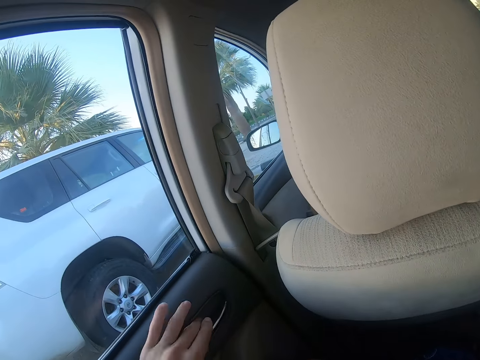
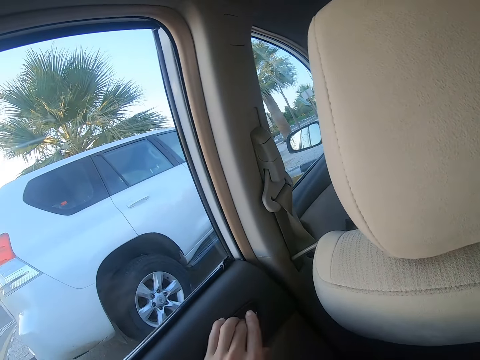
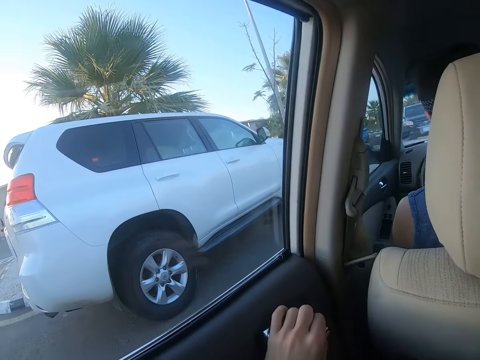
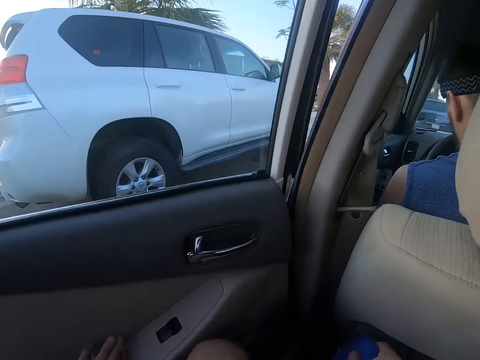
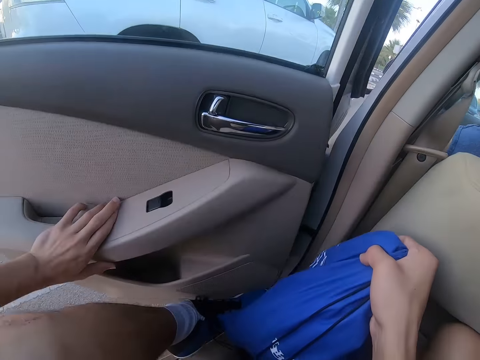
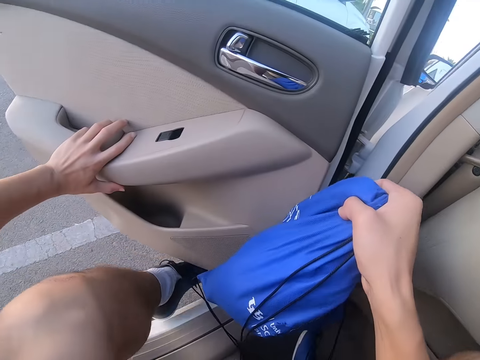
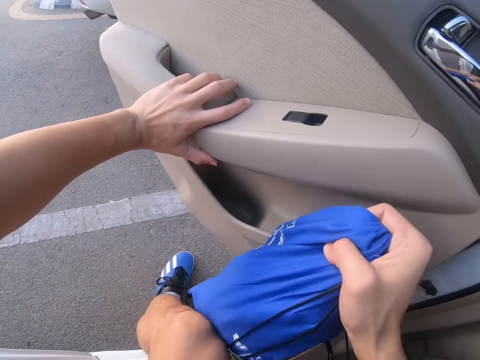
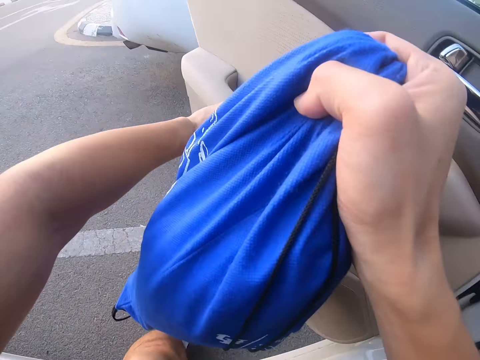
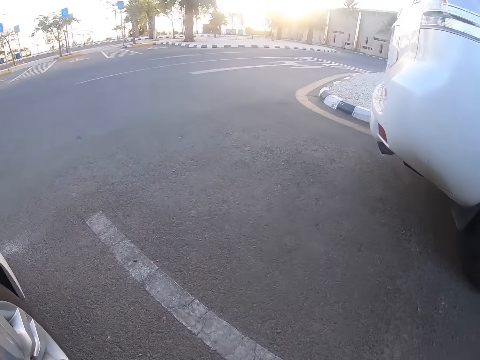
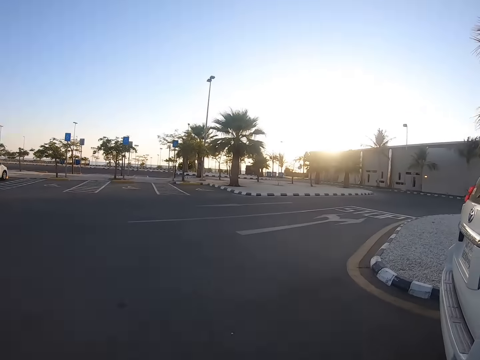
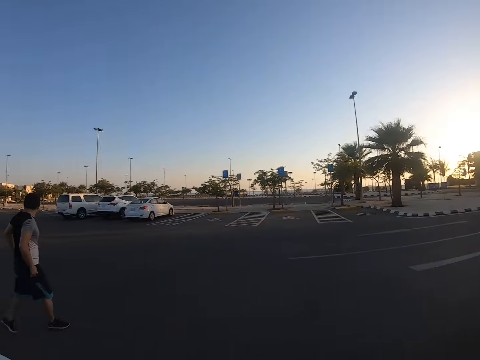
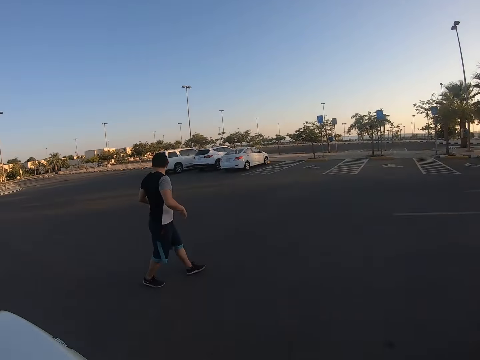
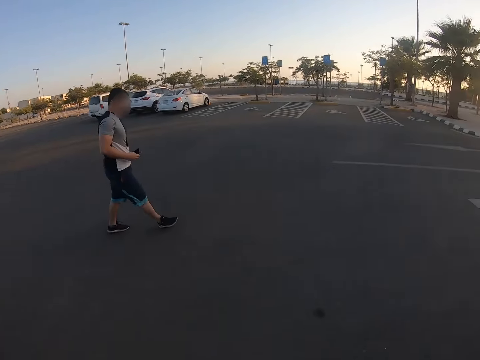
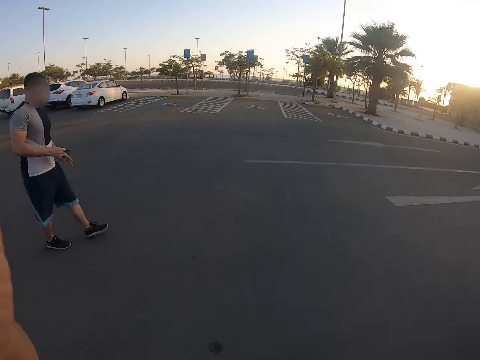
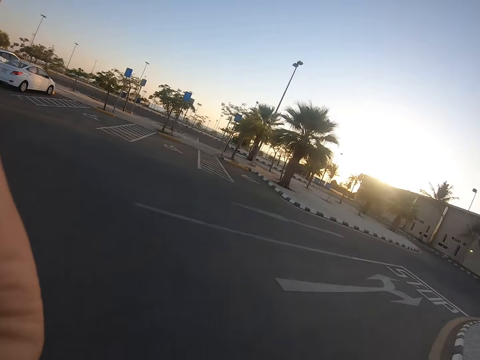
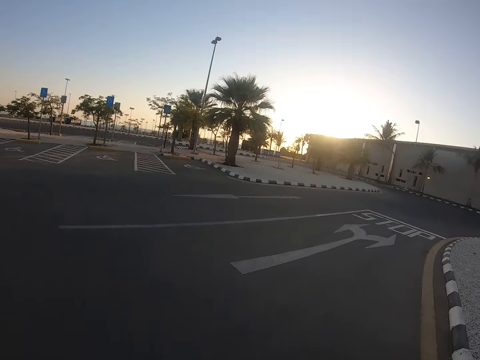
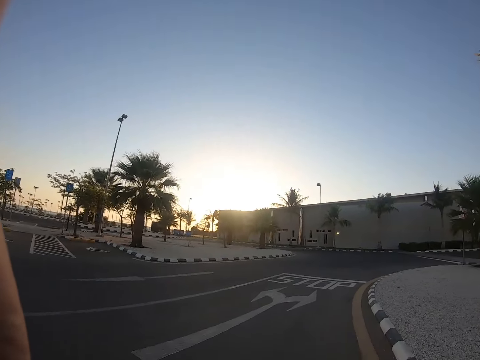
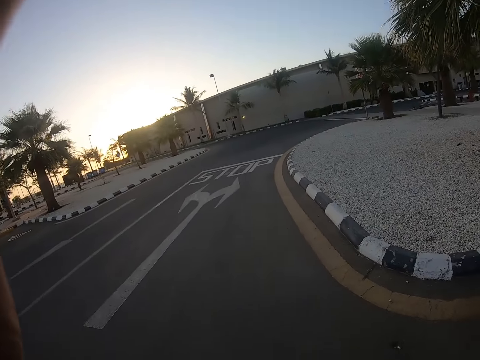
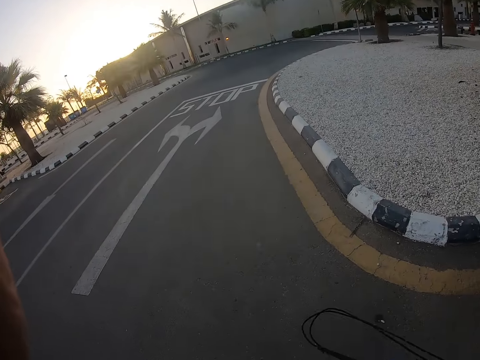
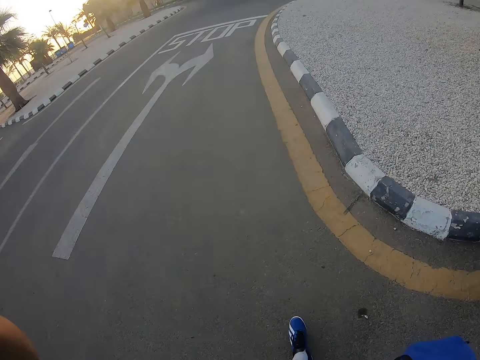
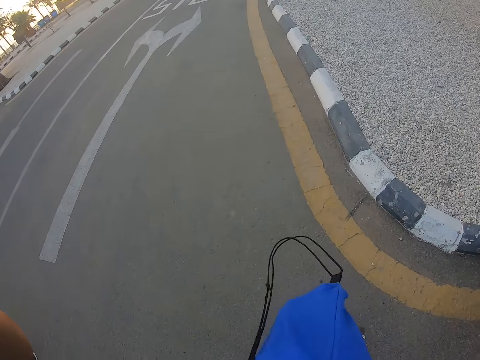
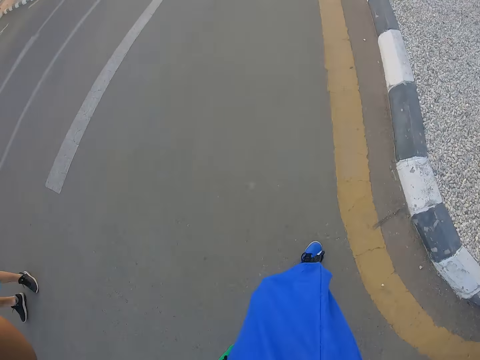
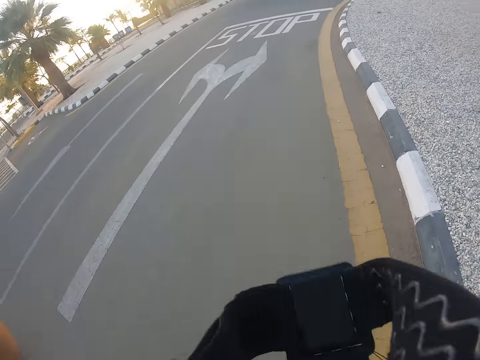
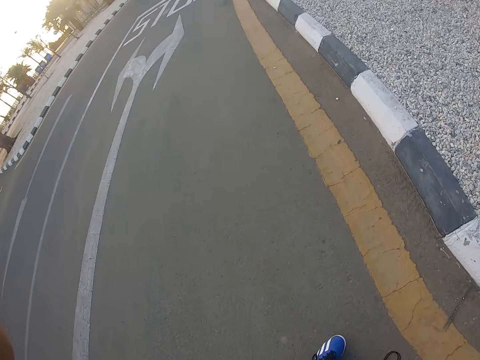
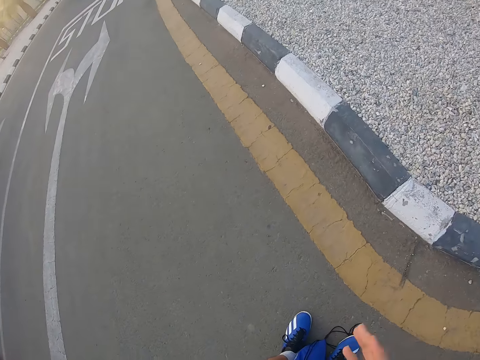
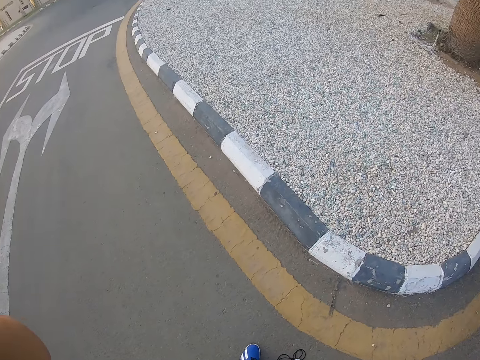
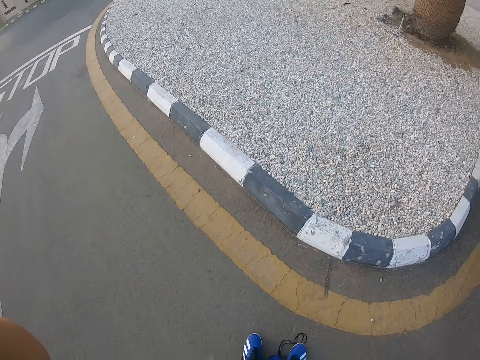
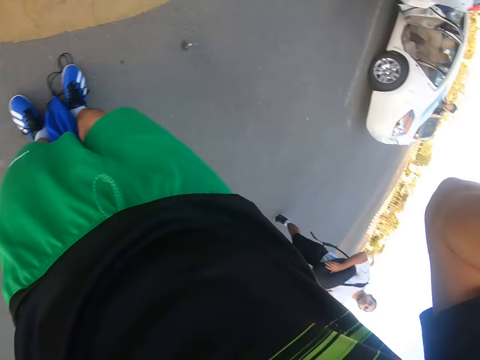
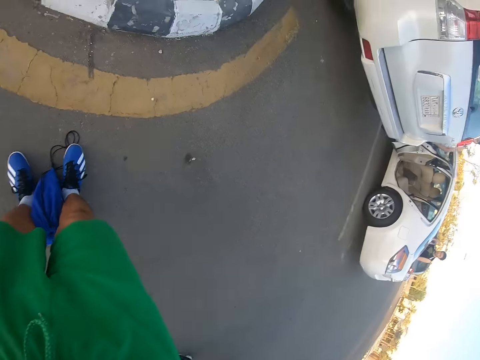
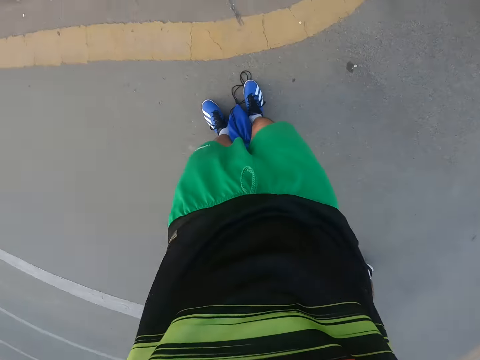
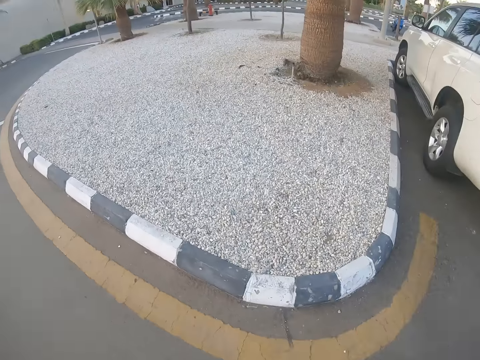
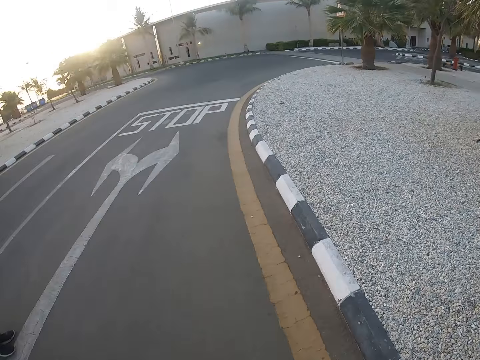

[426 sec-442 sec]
The camera wearer alights the car. He walks towards a man. He walks around. He fixes his camera.

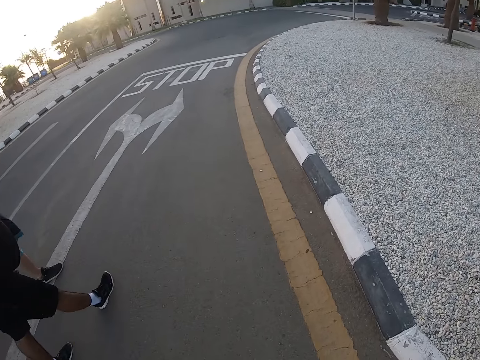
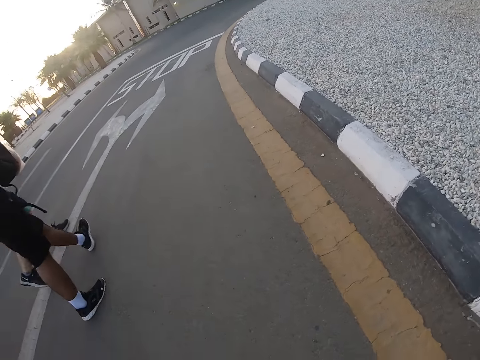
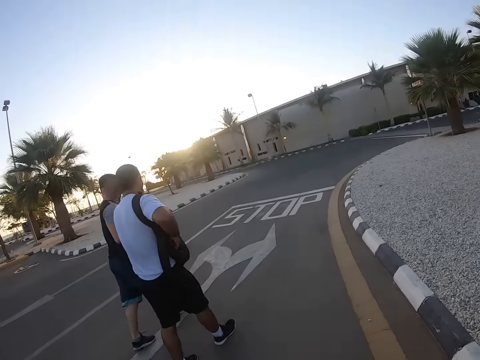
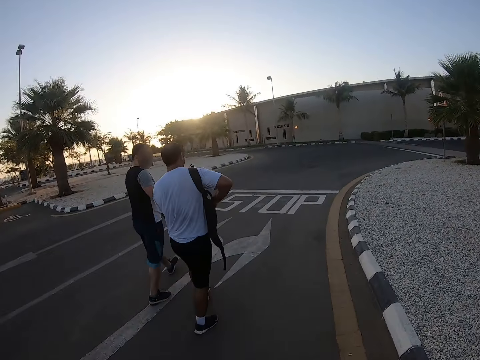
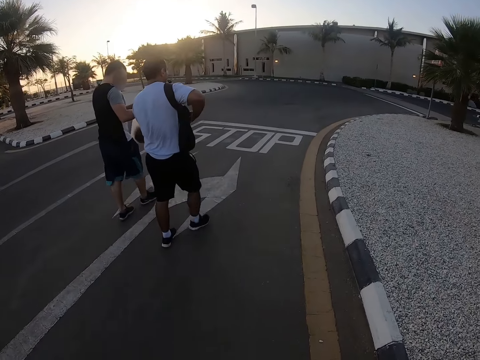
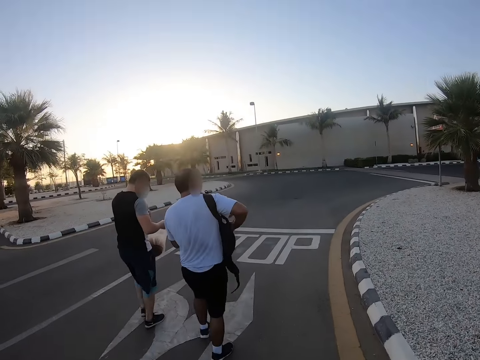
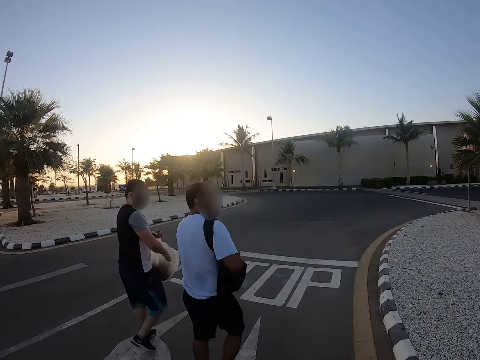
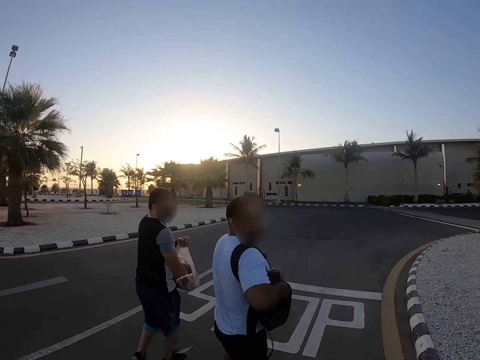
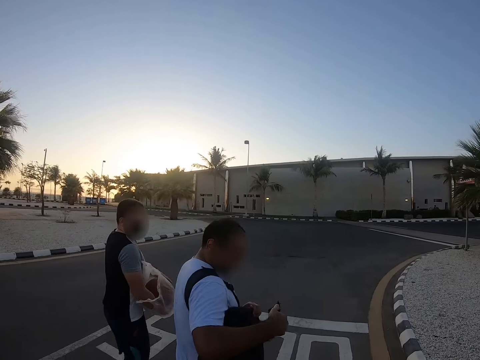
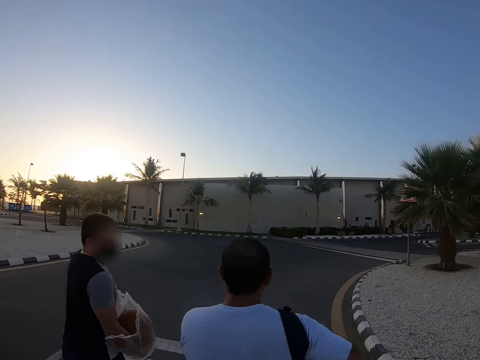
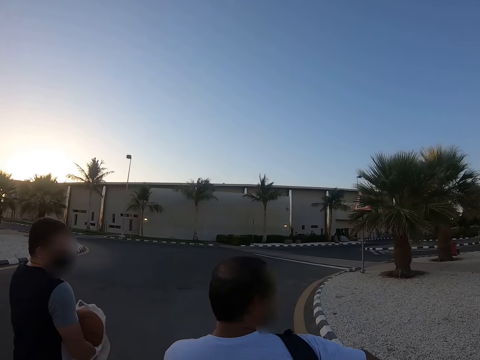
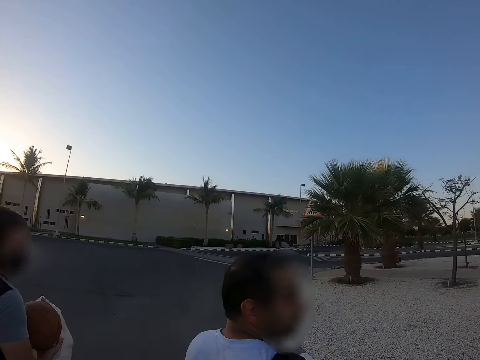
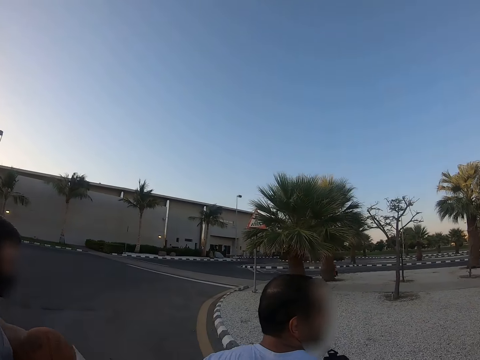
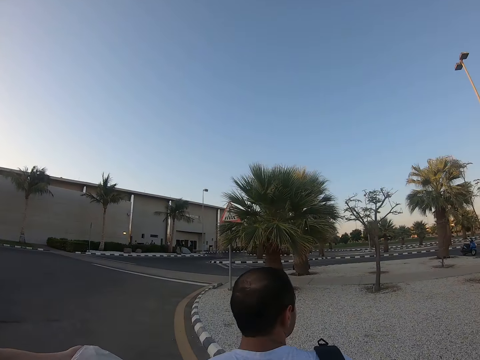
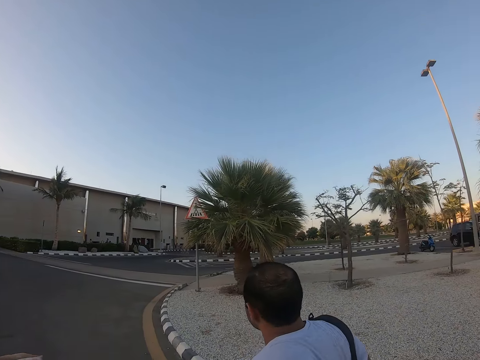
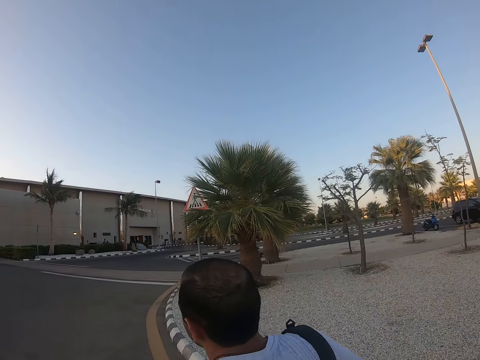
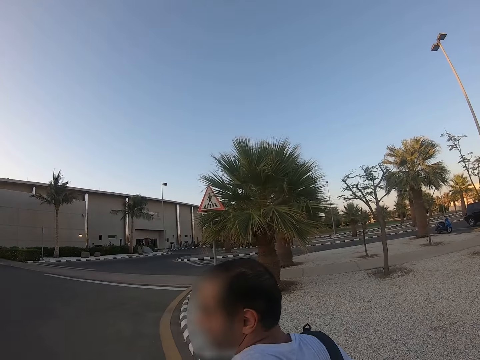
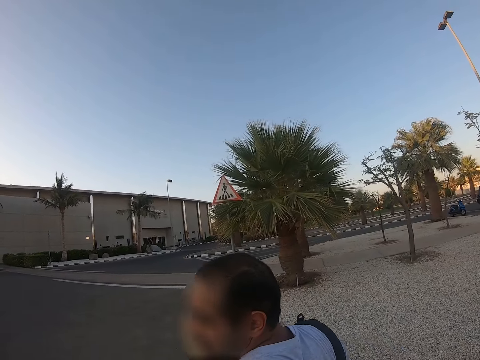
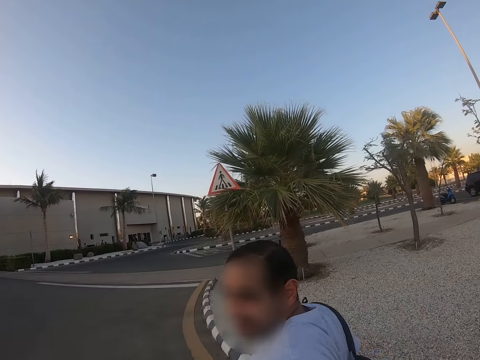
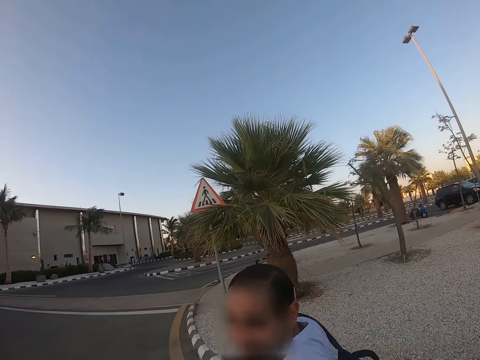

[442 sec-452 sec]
The camera wearer follows a man. Another man walks around. A third man walks around.
